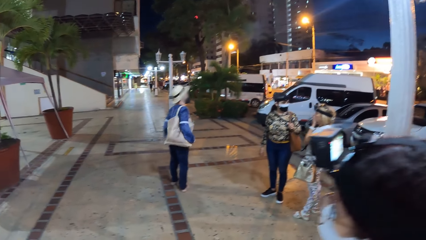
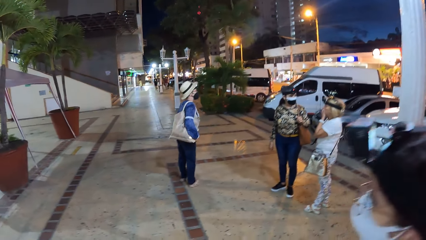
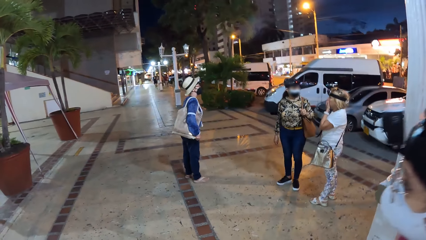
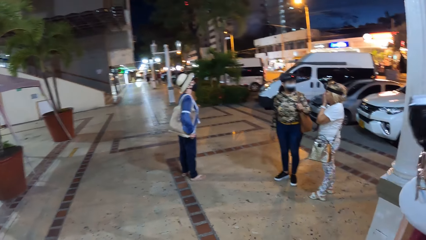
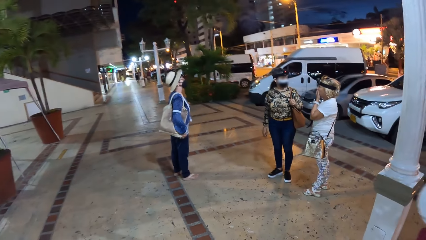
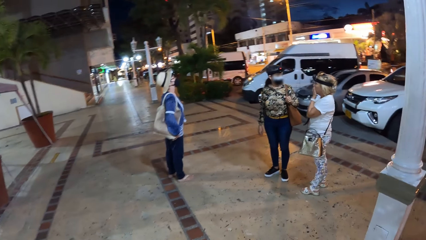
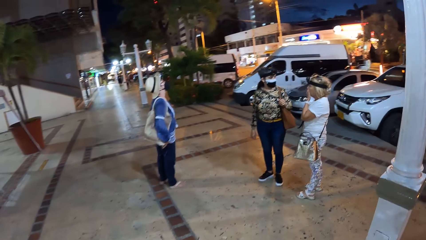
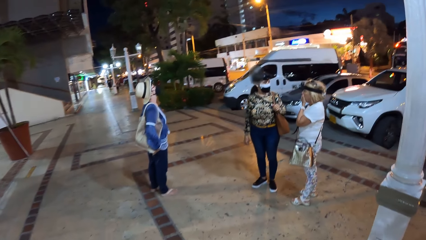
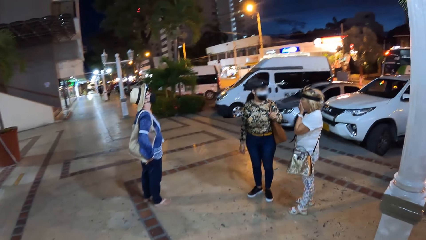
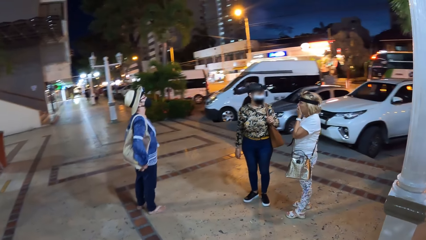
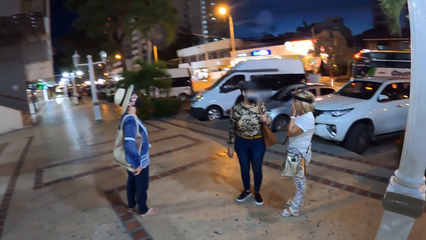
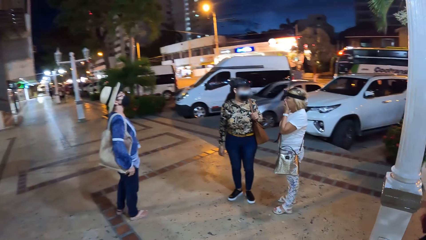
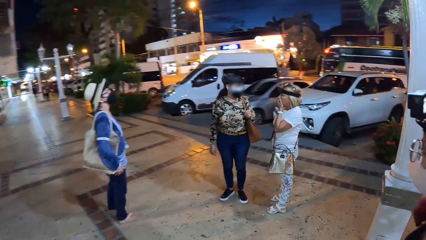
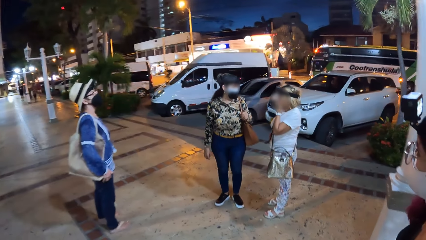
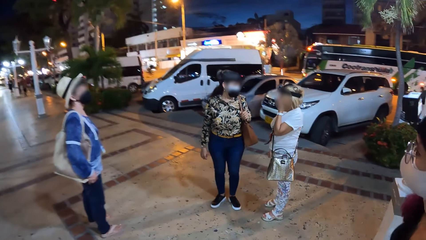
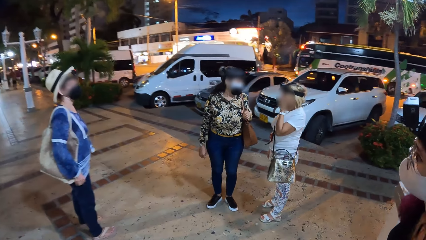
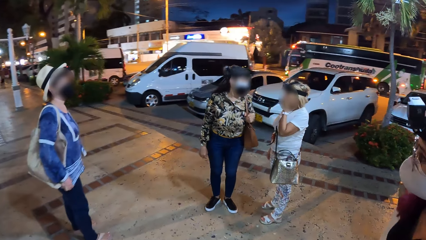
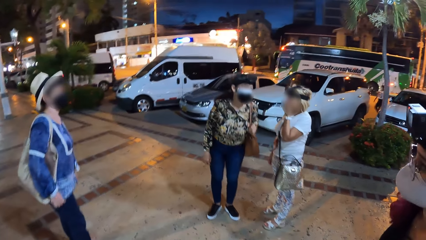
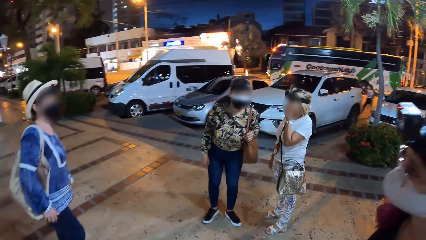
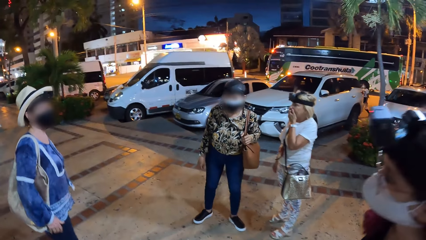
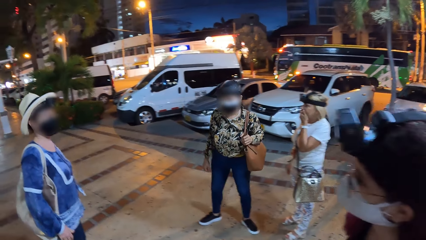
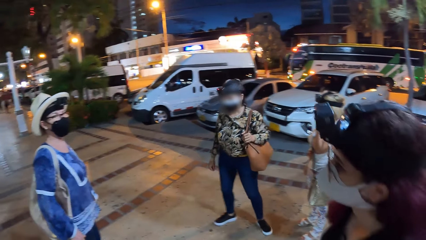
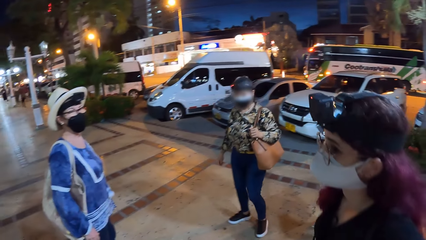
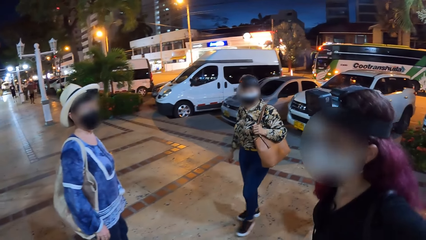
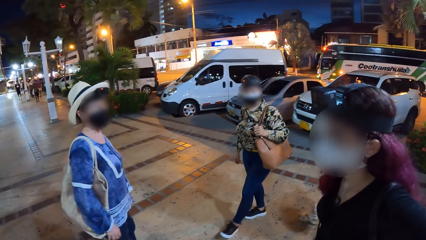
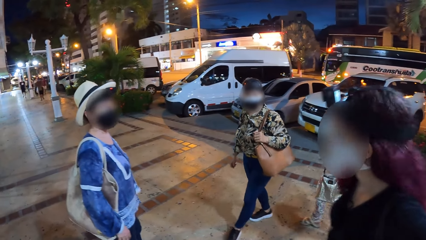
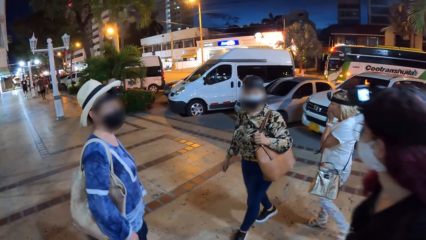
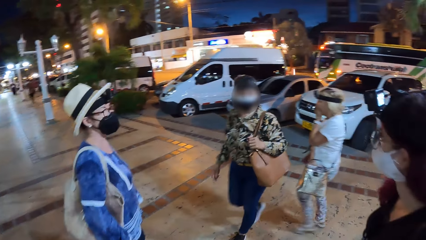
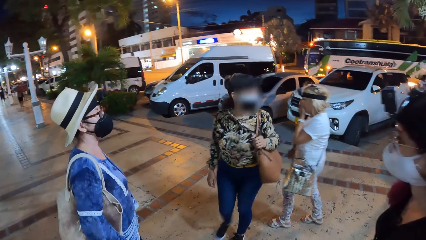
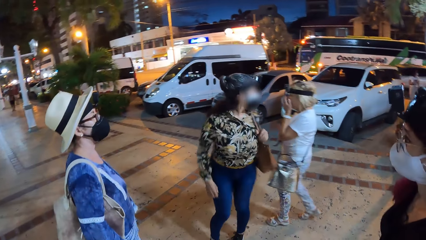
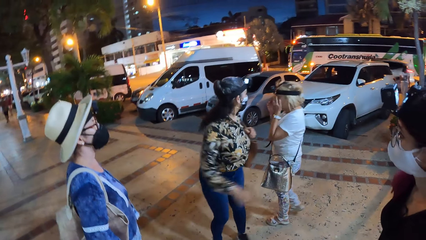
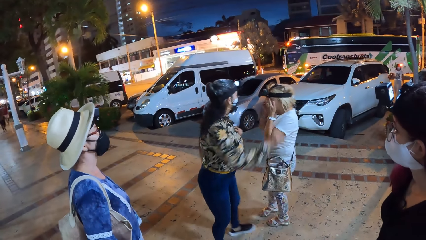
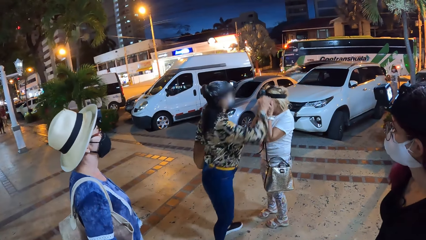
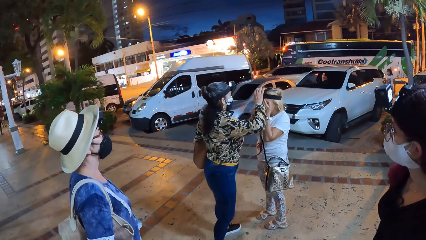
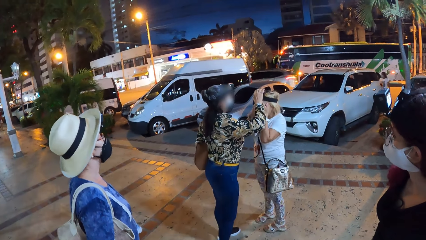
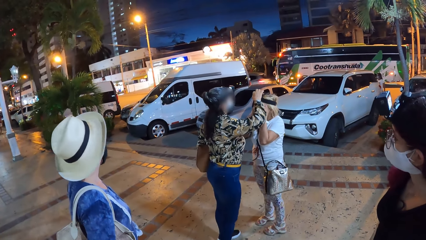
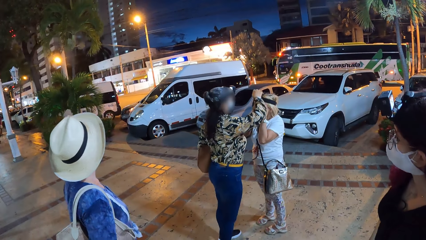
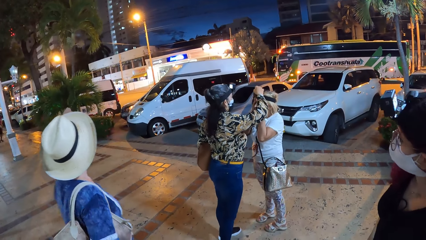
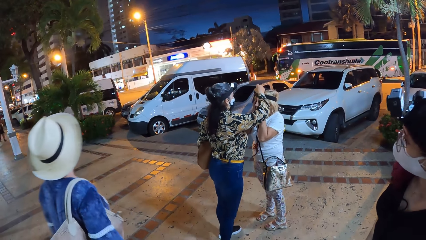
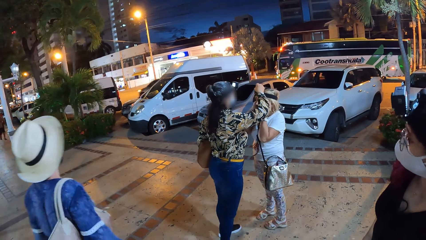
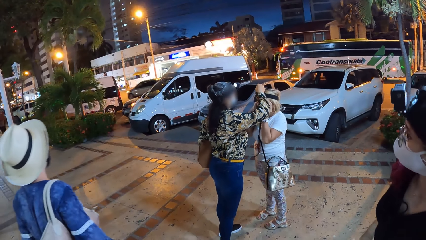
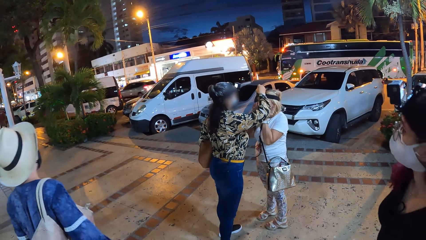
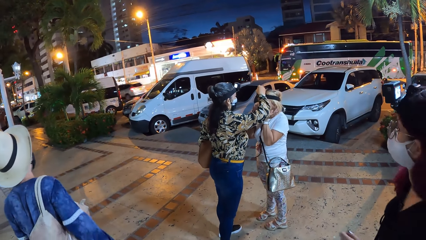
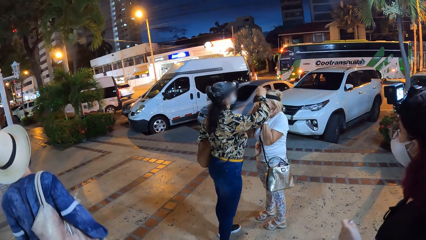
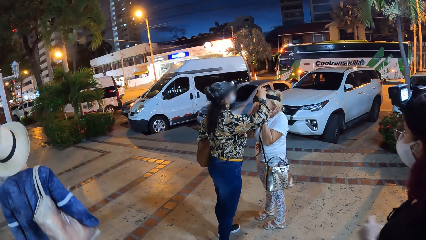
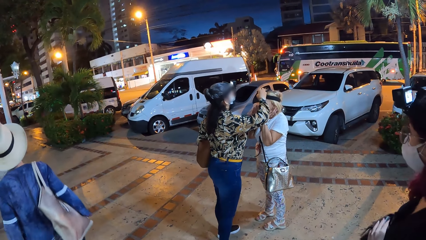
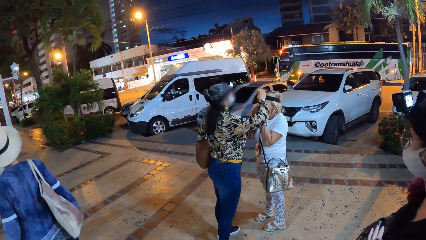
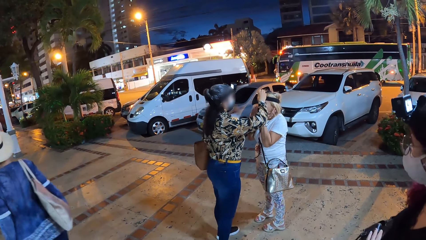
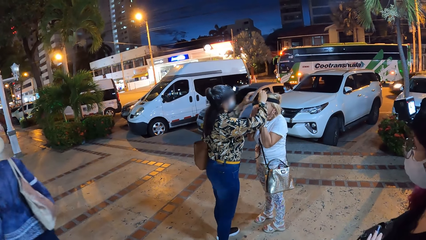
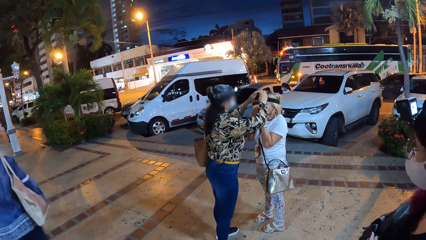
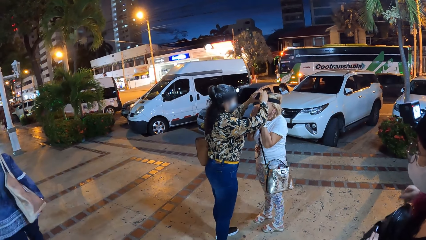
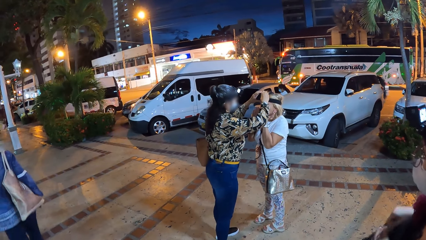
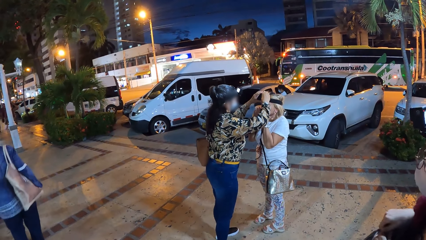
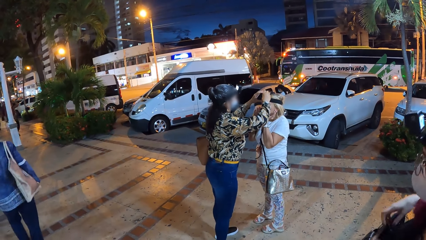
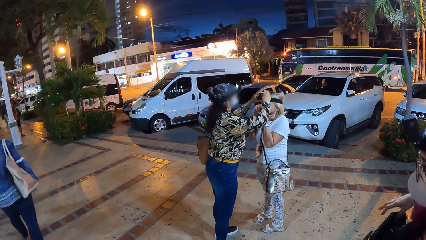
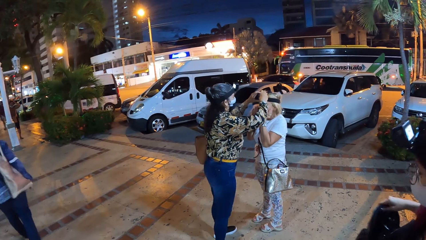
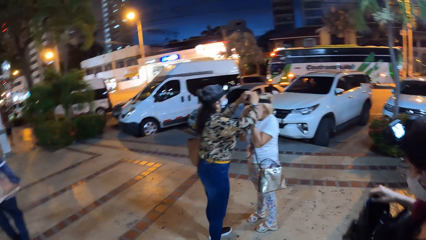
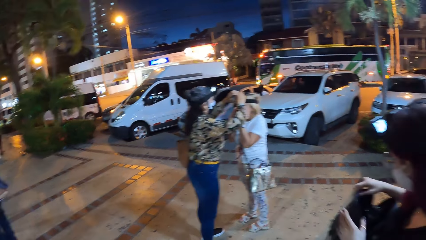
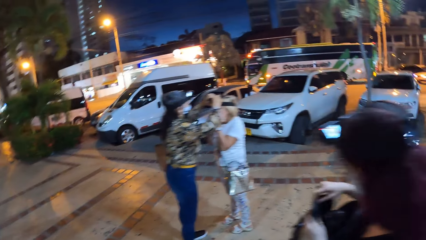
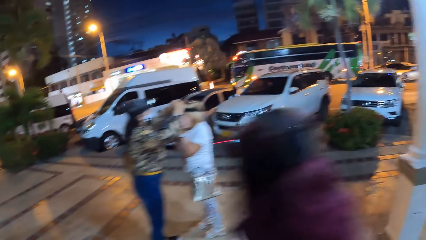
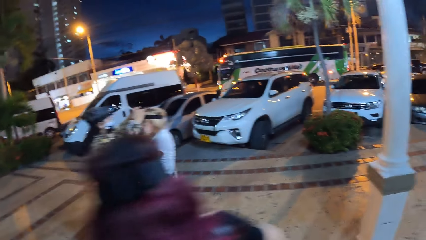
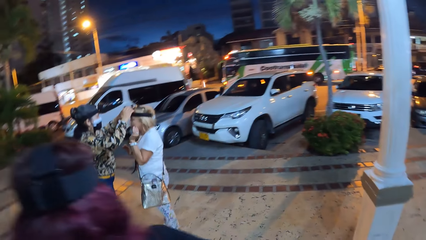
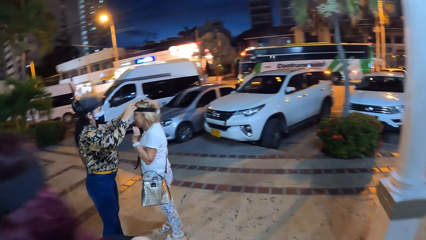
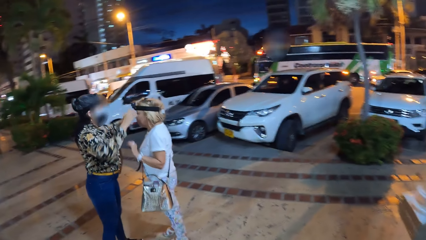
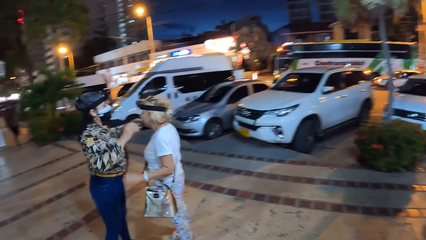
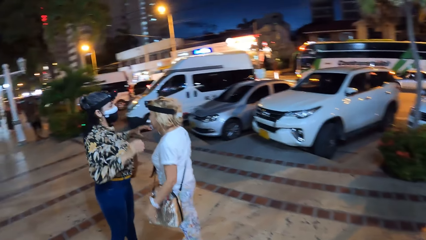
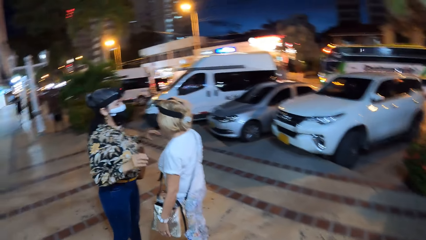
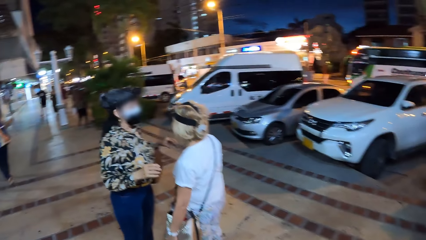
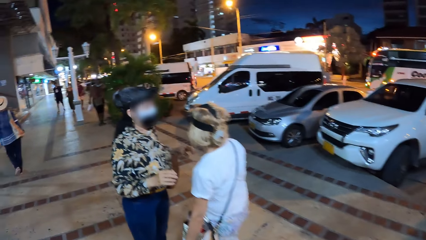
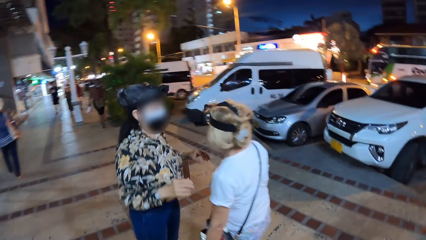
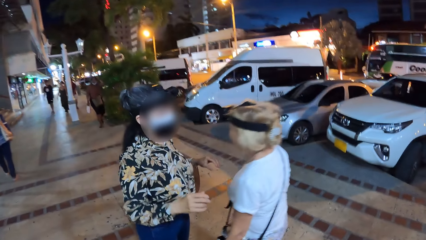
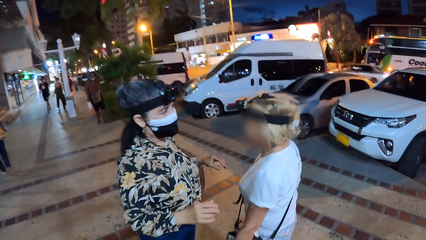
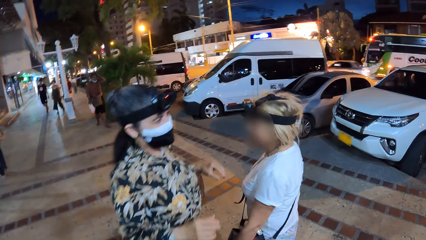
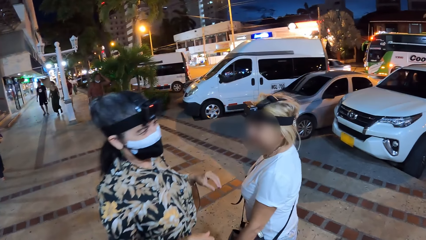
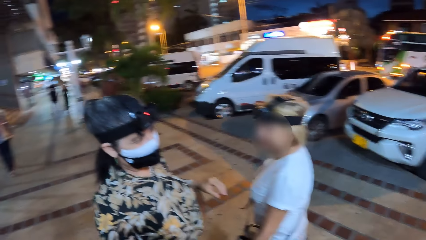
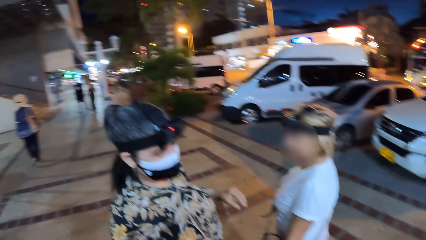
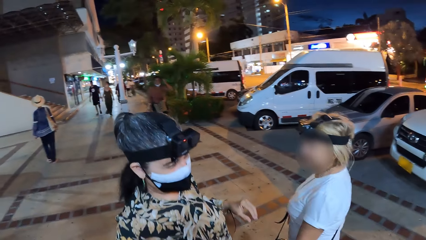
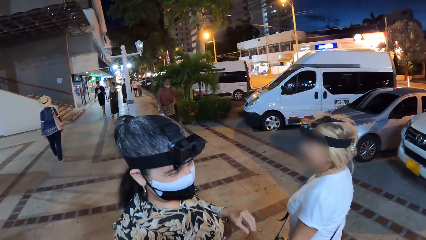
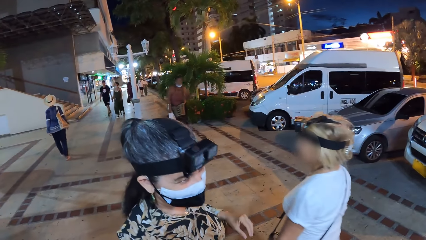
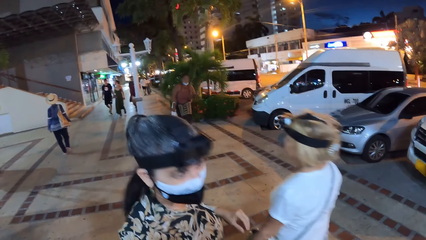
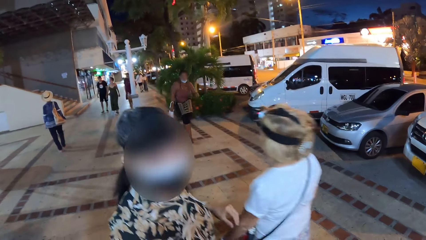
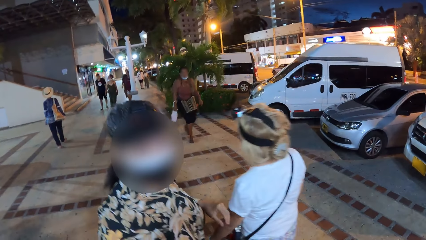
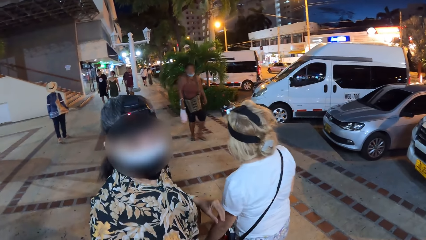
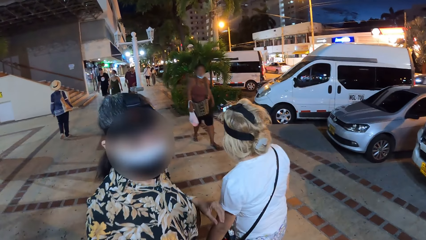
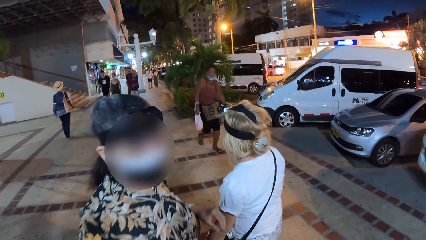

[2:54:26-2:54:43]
A woman adjusts another woman's camera with her right hand. She adjusts the other woman's camera with both hands.
